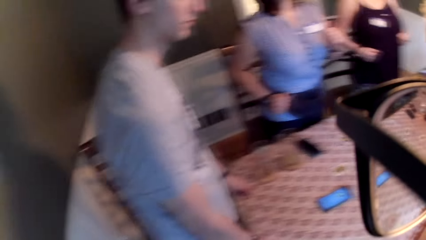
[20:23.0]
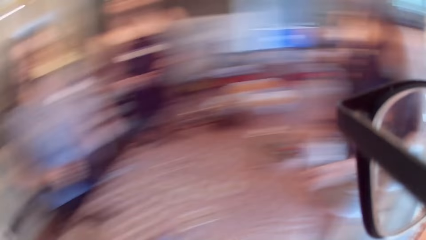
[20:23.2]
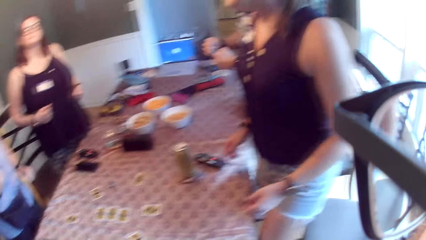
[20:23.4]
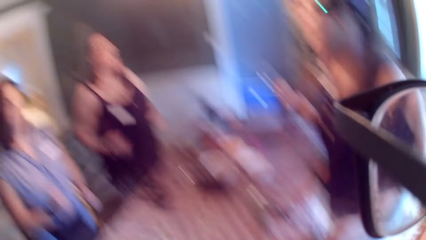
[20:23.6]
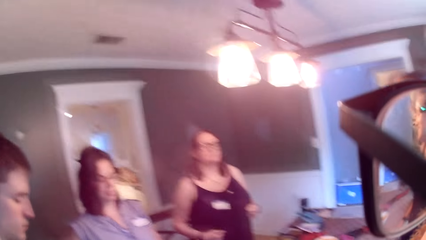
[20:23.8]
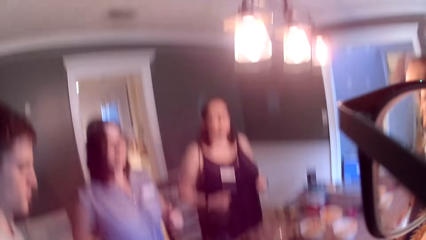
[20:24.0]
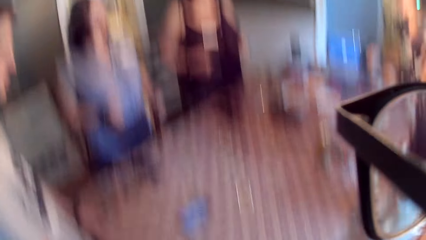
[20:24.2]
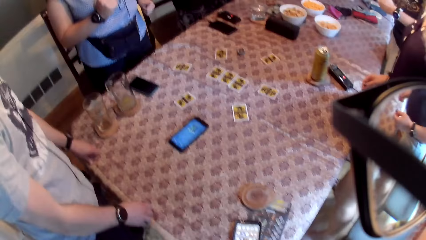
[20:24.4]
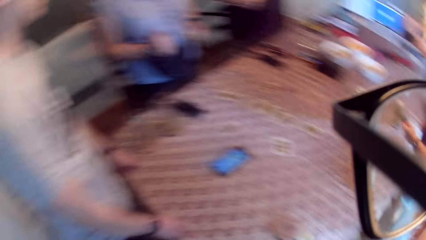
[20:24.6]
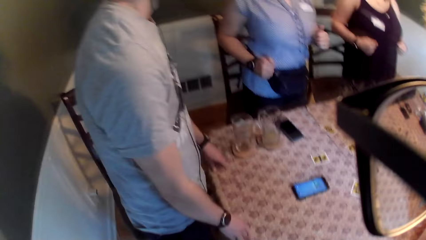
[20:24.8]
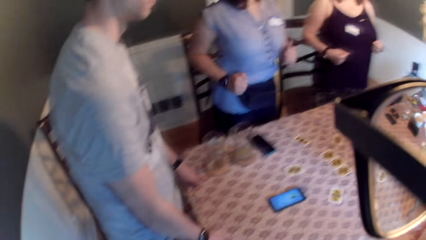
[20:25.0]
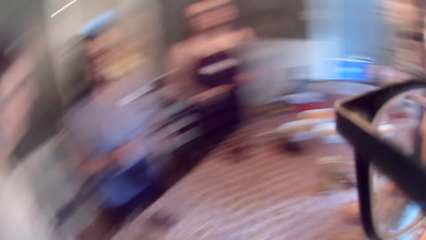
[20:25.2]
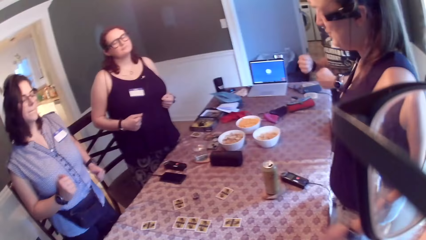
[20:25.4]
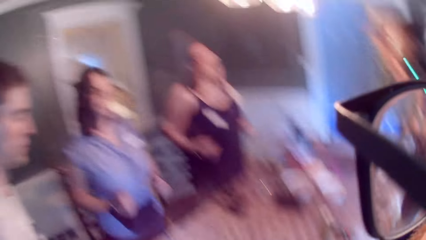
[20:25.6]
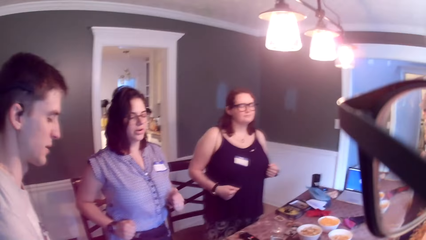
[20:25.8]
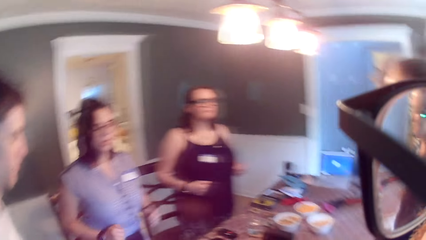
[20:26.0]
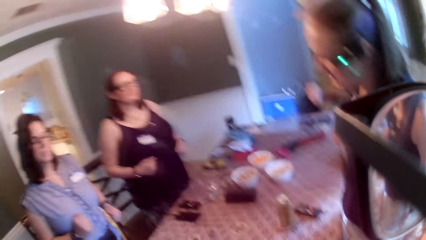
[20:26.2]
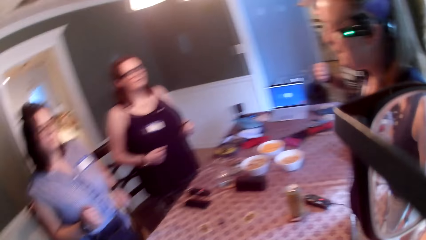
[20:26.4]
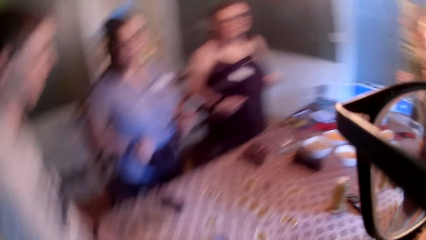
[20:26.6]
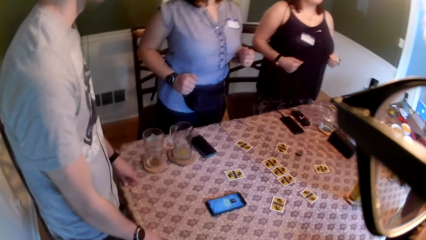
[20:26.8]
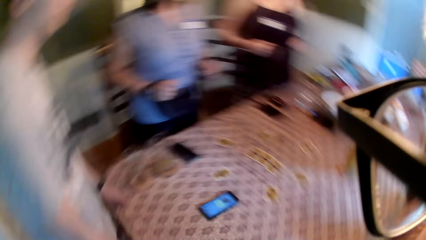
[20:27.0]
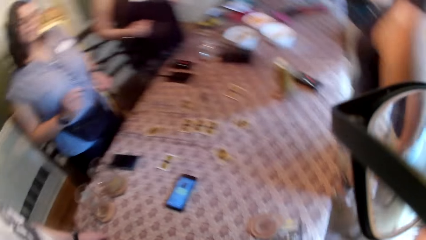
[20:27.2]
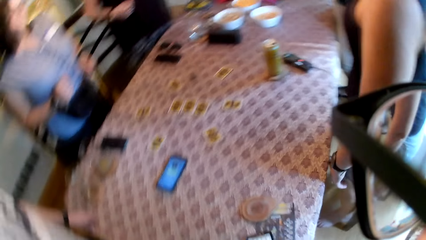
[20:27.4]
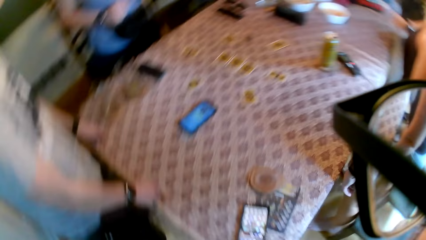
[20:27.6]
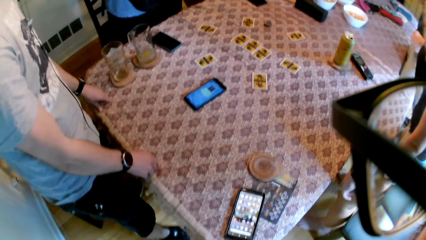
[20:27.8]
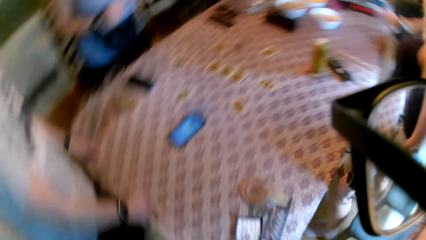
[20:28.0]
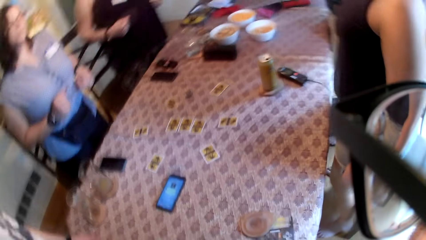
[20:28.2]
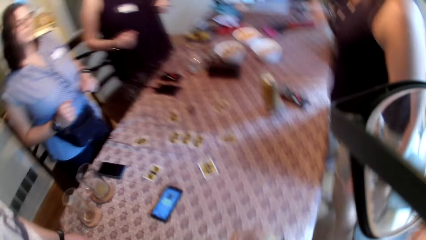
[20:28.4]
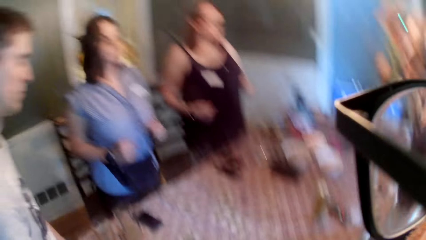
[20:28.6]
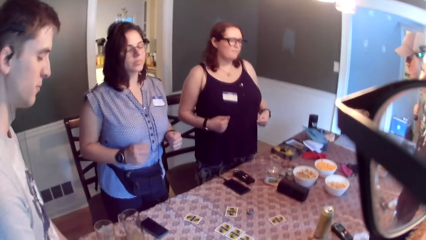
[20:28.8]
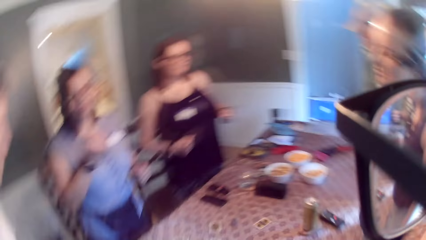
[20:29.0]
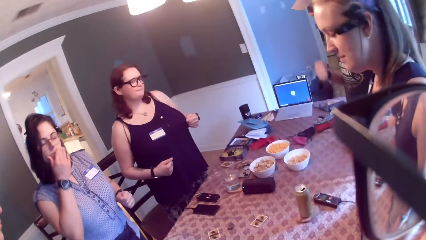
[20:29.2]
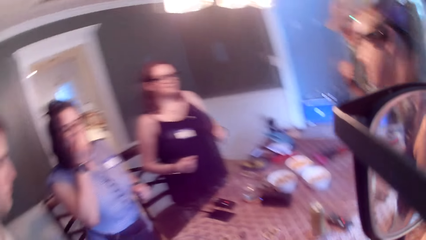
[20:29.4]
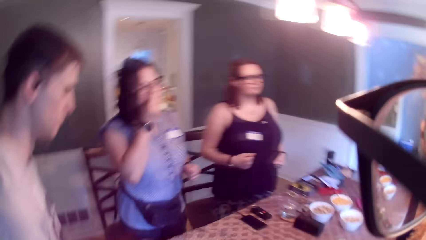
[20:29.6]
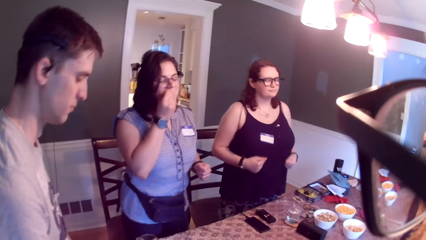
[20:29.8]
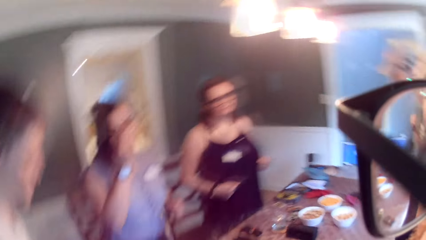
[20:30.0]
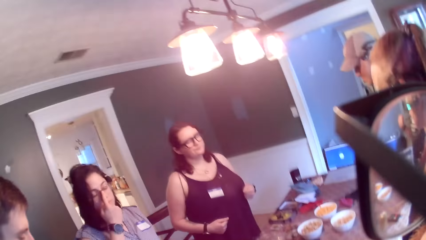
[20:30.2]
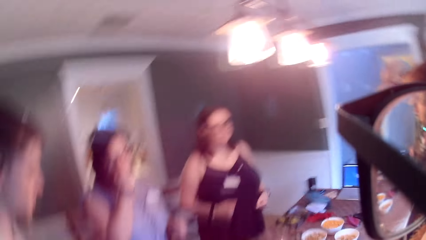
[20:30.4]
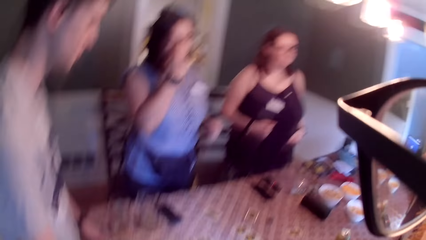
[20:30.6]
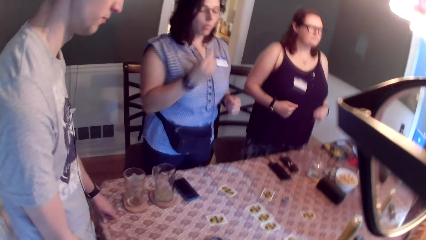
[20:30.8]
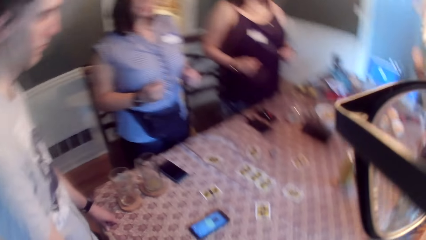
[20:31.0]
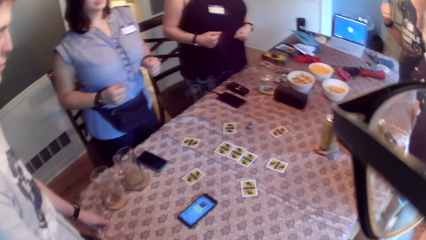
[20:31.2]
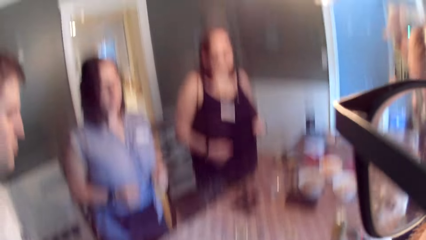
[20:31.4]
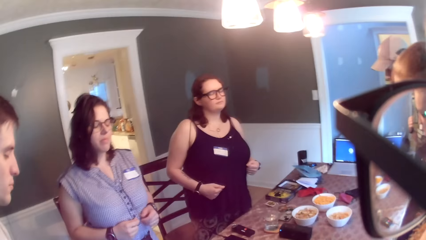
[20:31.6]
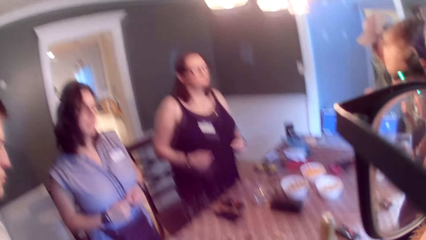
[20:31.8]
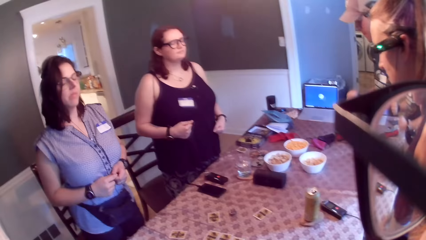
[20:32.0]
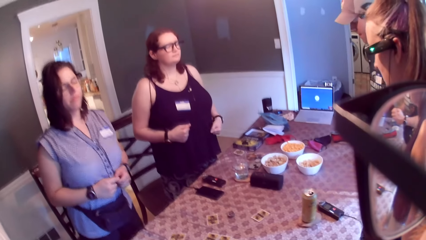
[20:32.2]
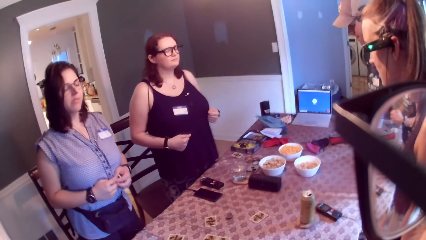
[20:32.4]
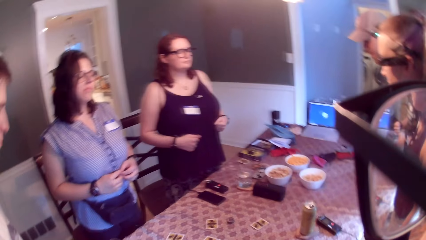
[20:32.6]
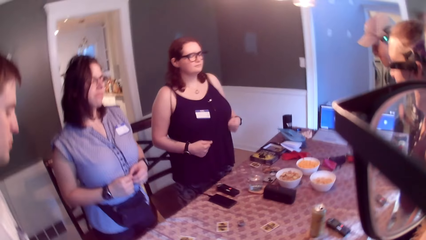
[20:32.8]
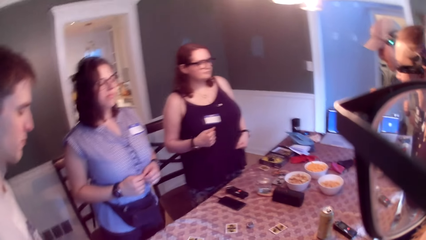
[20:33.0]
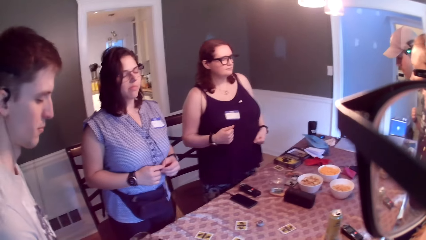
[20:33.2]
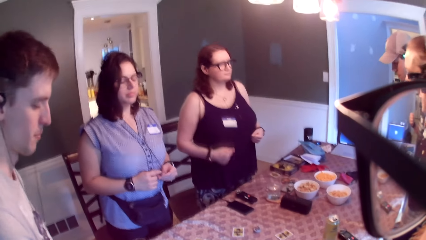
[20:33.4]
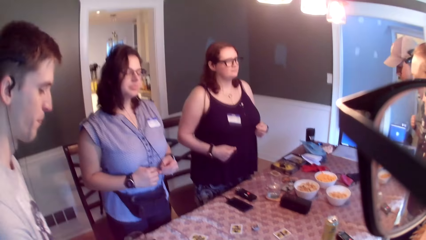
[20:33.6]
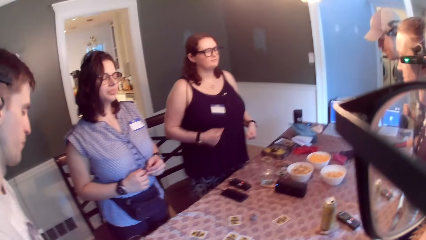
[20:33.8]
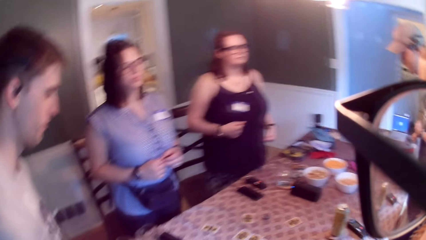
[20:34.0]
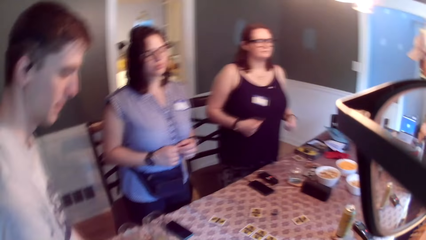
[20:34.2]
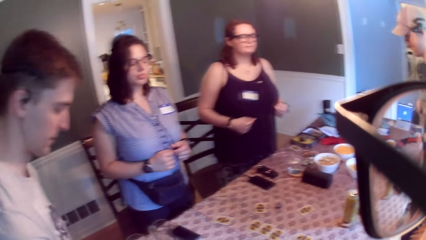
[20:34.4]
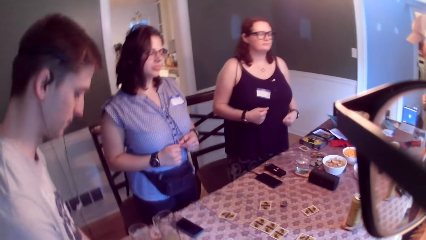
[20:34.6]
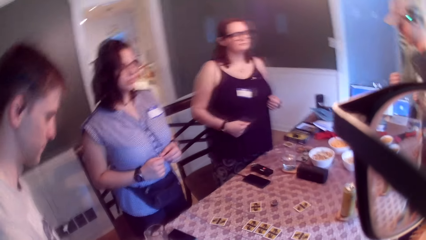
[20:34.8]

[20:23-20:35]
The woman touches her face with her right hand.

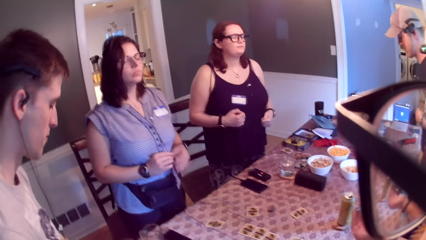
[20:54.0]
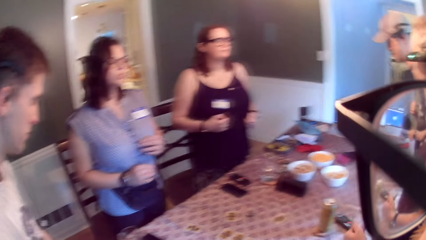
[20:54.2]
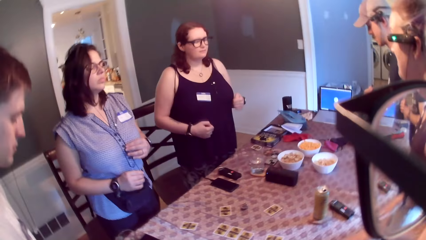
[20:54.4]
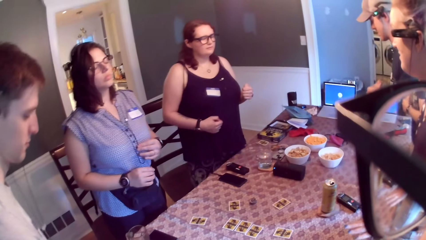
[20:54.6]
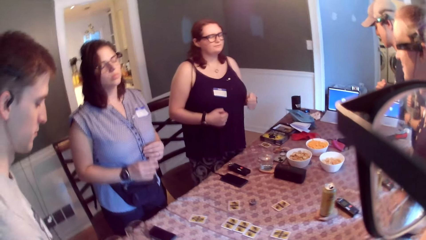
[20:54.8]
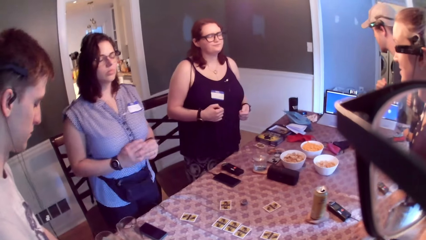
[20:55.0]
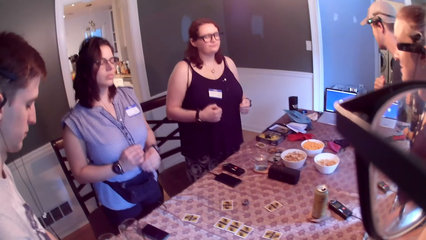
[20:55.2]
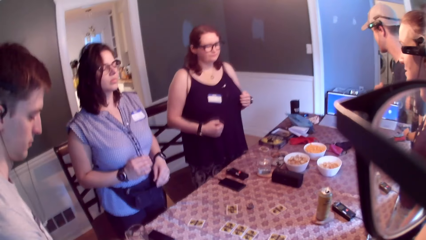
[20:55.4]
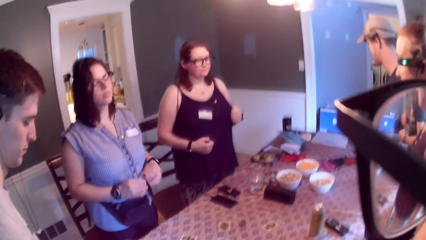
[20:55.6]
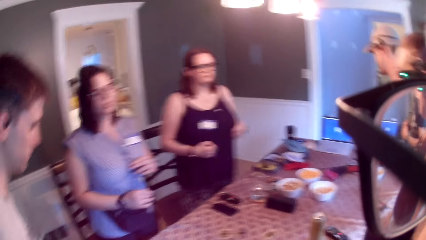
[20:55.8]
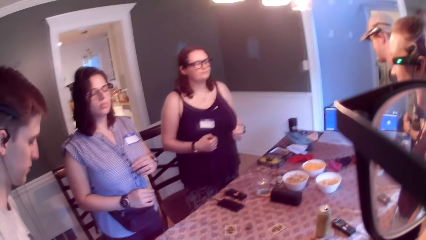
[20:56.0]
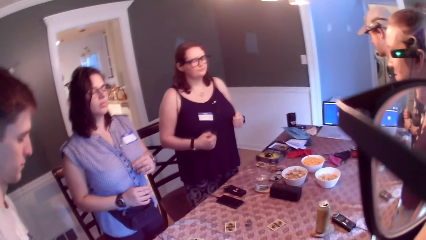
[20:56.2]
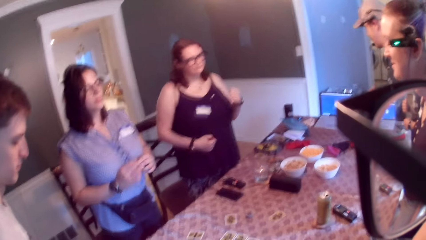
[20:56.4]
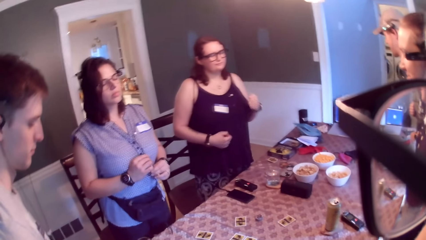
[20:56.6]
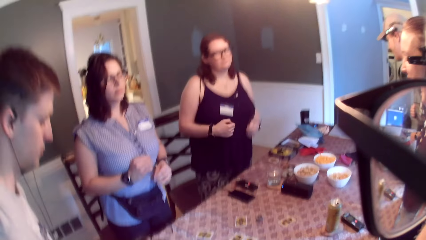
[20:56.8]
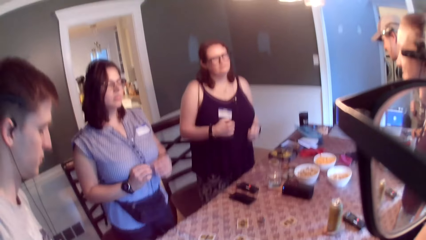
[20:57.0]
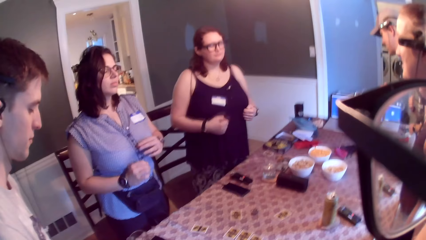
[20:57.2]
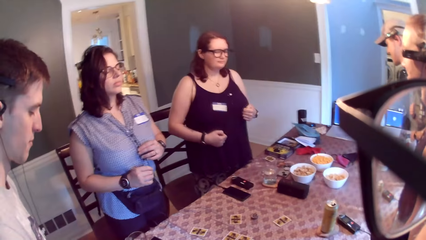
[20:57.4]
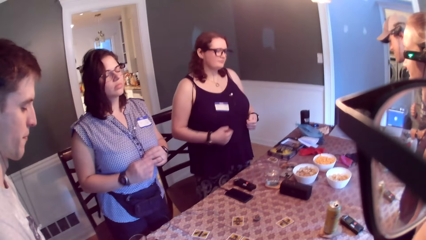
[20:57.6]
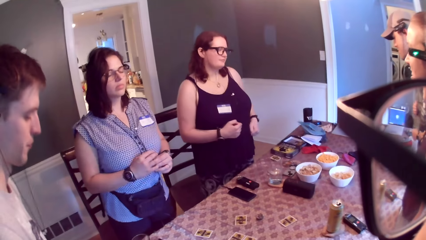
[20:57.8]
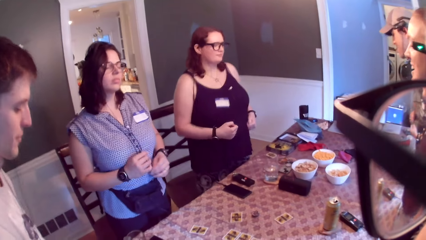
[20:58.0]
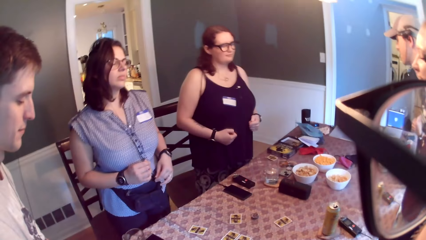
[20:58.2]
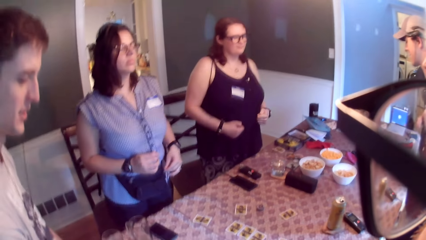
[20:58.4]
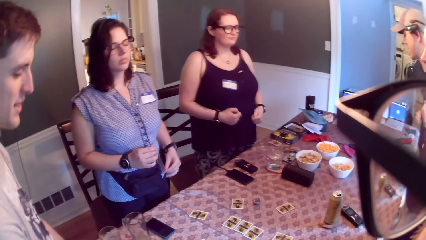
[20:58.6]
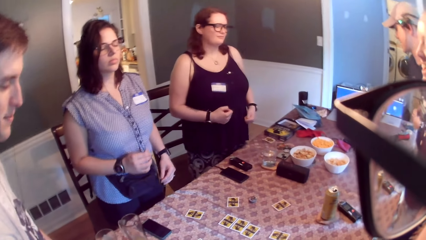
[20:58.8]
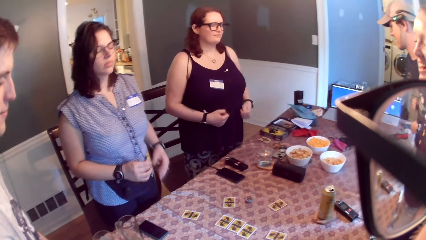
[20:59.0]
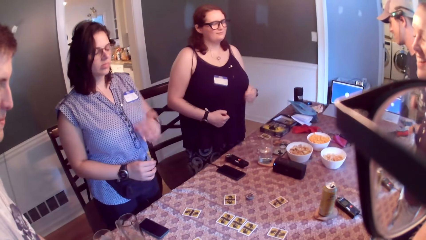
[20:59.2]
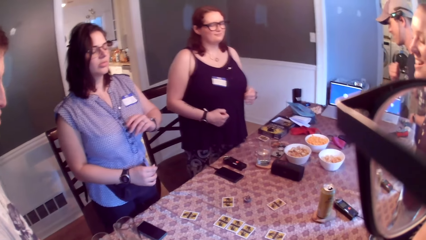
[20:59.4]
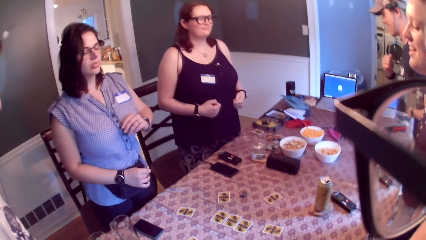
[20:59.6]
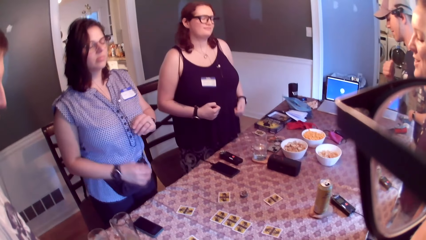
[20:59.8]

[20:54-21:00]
The camera wearer speaks to a group of people on the table. A woman swings the body.
